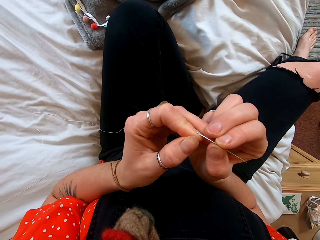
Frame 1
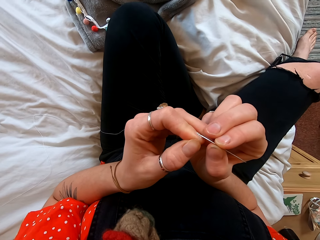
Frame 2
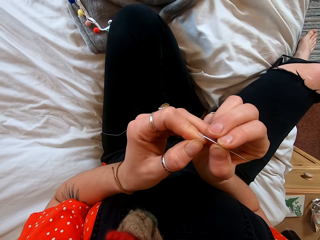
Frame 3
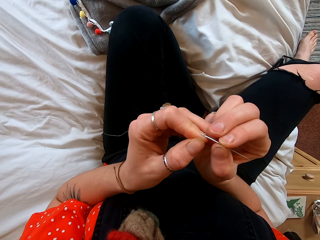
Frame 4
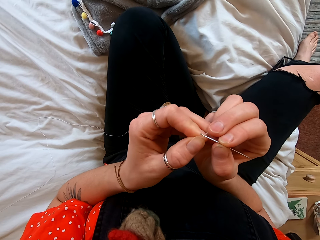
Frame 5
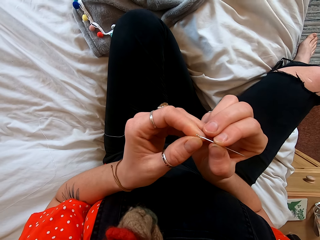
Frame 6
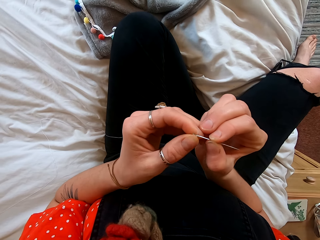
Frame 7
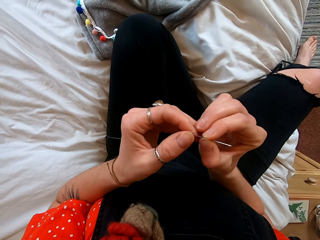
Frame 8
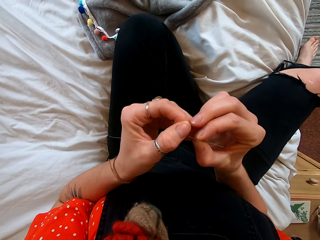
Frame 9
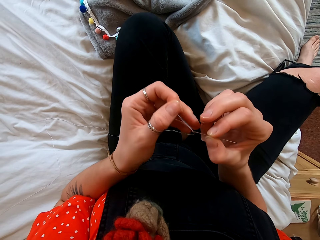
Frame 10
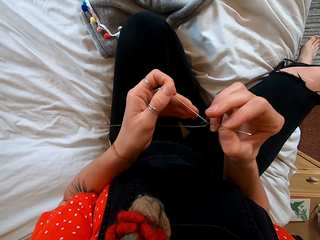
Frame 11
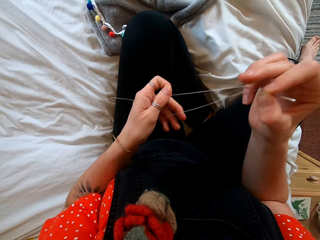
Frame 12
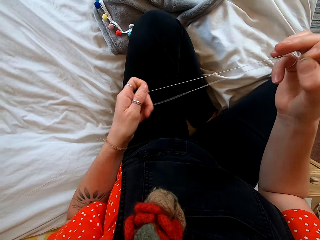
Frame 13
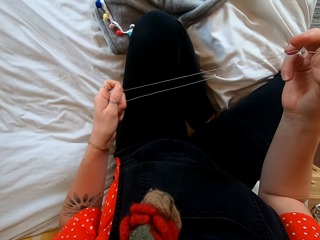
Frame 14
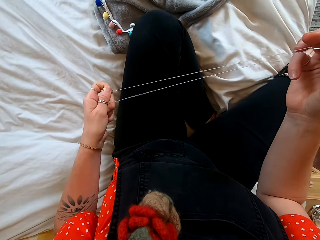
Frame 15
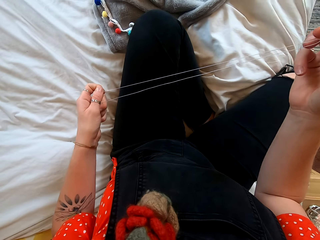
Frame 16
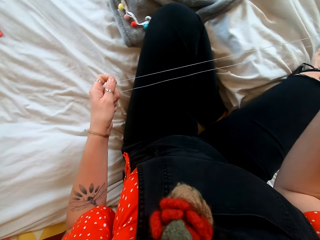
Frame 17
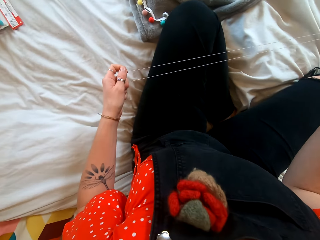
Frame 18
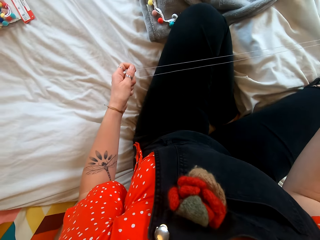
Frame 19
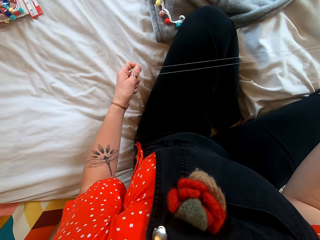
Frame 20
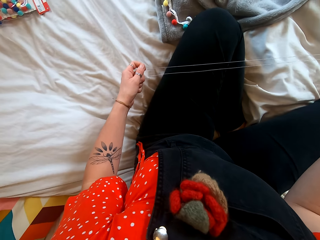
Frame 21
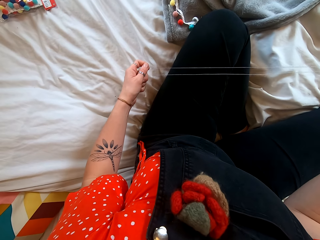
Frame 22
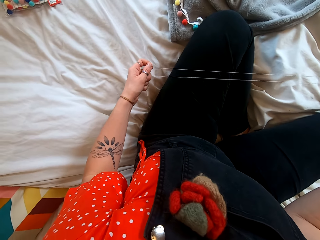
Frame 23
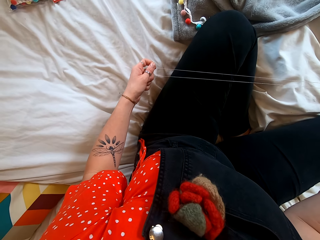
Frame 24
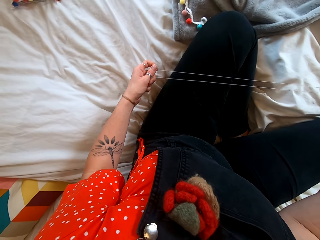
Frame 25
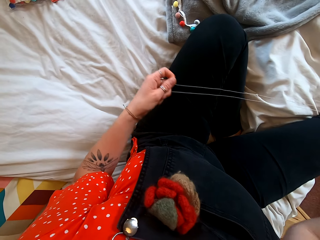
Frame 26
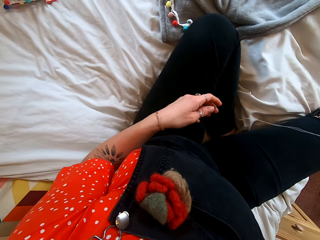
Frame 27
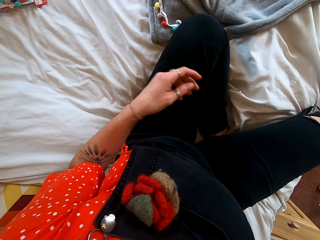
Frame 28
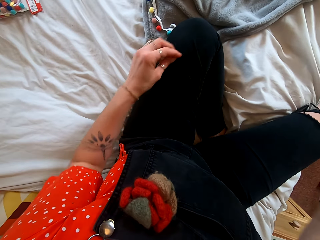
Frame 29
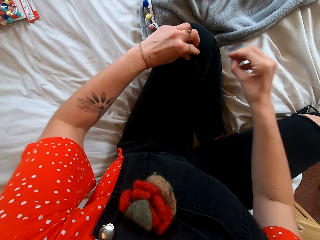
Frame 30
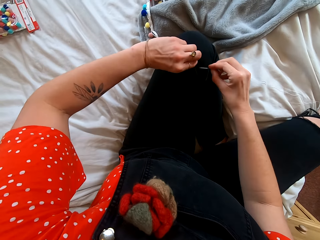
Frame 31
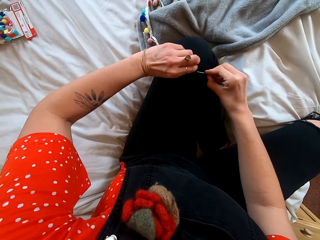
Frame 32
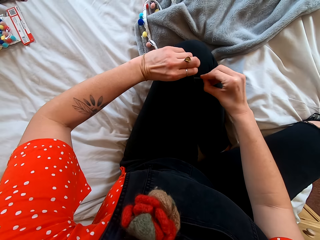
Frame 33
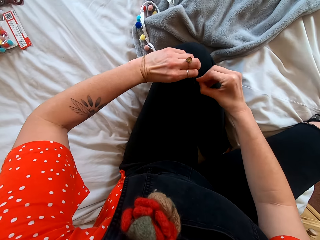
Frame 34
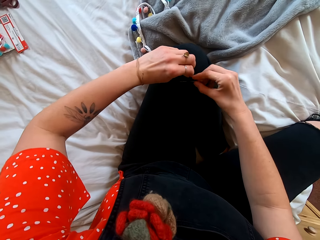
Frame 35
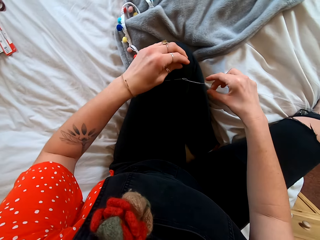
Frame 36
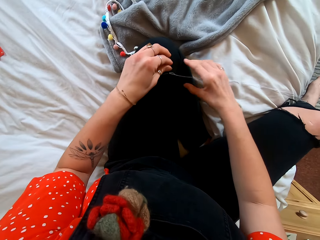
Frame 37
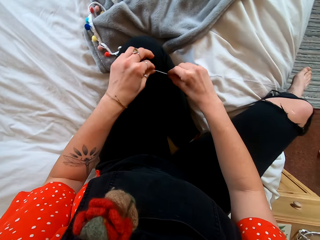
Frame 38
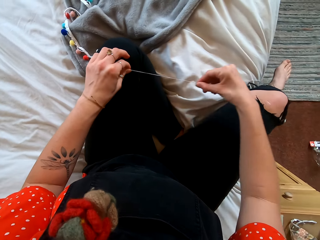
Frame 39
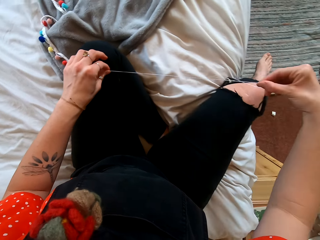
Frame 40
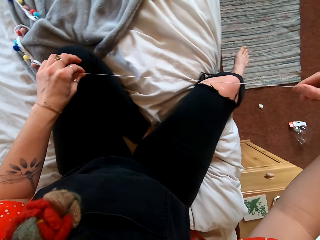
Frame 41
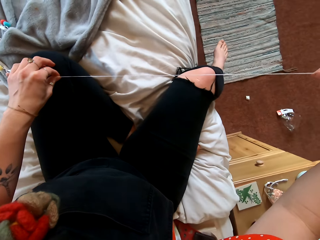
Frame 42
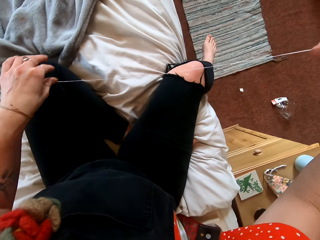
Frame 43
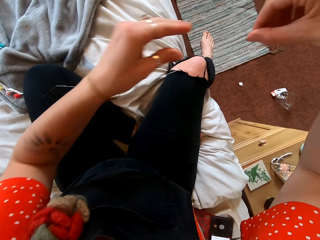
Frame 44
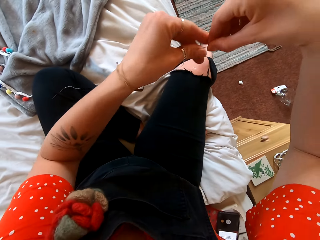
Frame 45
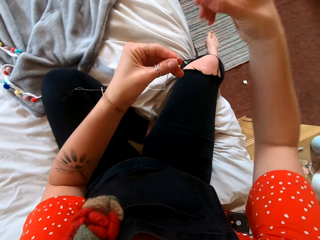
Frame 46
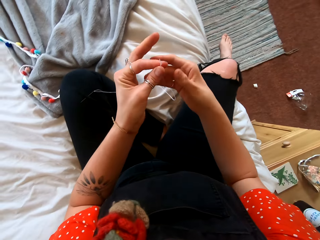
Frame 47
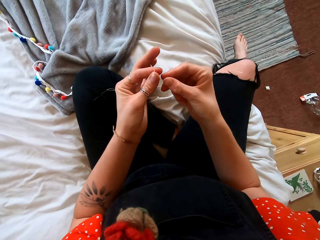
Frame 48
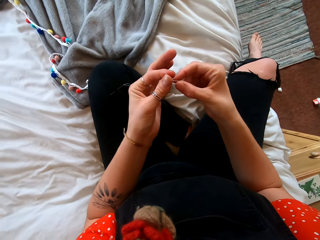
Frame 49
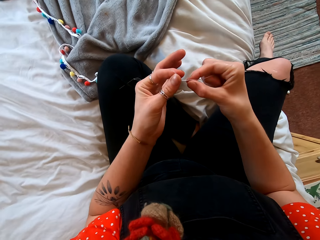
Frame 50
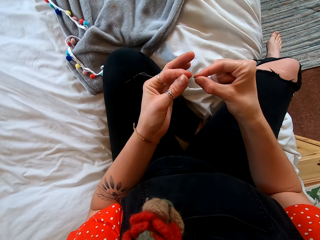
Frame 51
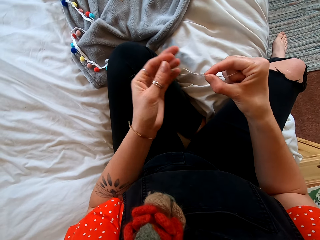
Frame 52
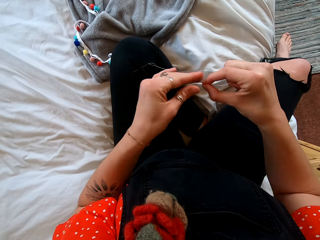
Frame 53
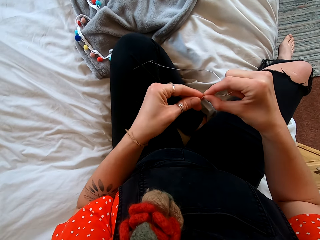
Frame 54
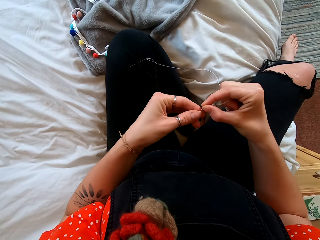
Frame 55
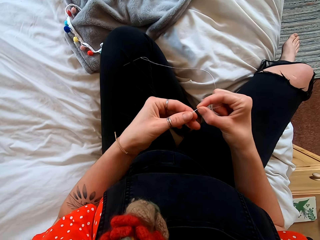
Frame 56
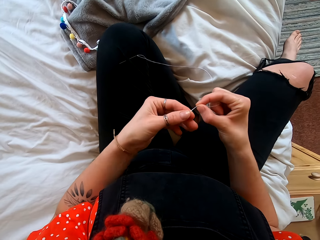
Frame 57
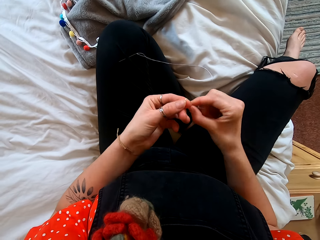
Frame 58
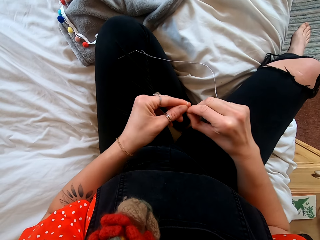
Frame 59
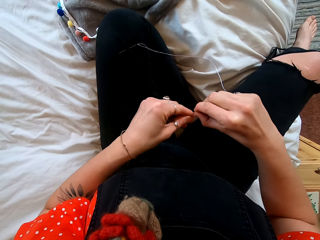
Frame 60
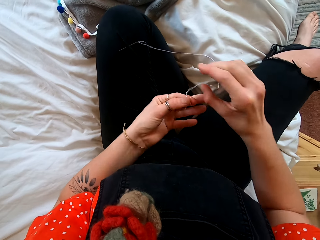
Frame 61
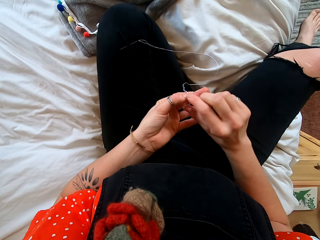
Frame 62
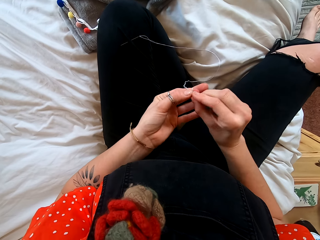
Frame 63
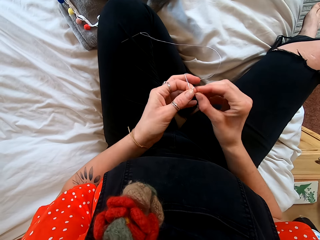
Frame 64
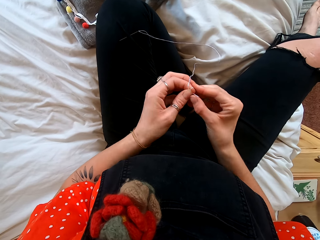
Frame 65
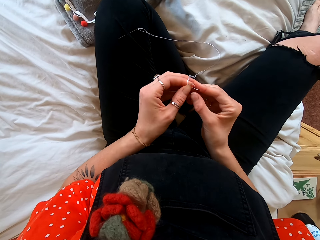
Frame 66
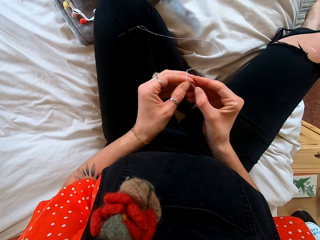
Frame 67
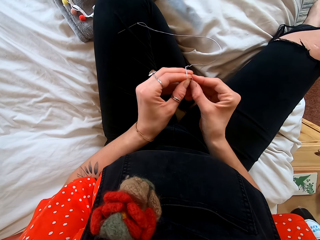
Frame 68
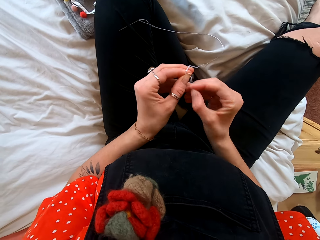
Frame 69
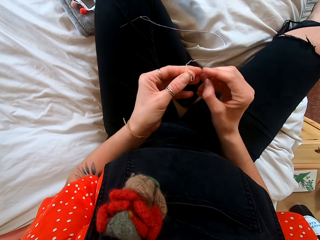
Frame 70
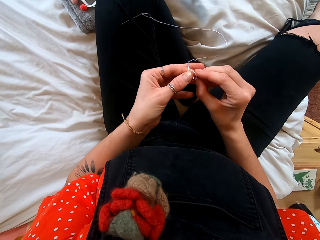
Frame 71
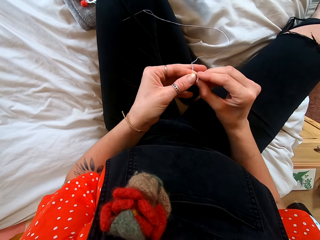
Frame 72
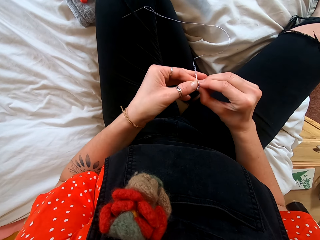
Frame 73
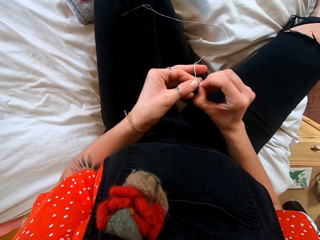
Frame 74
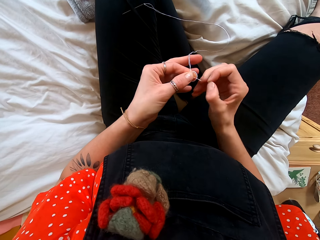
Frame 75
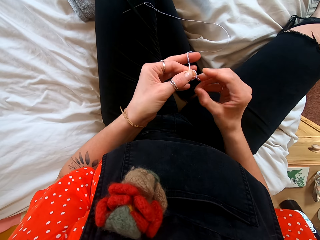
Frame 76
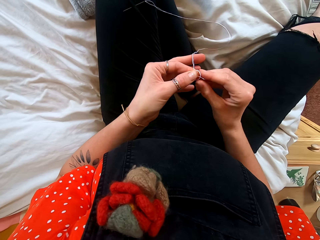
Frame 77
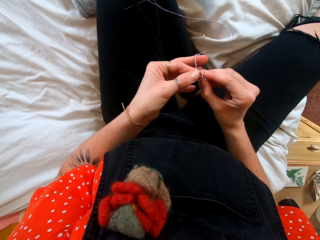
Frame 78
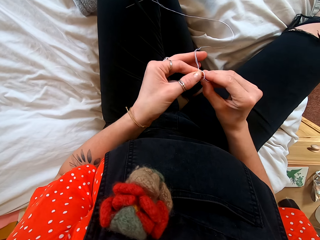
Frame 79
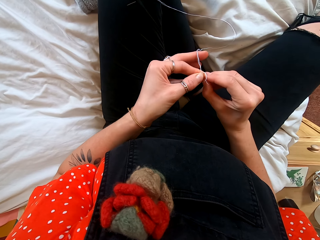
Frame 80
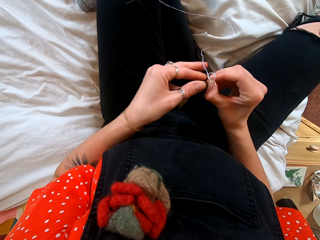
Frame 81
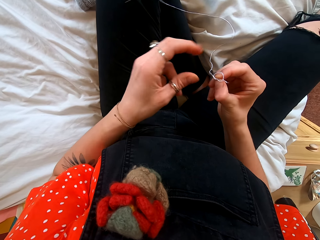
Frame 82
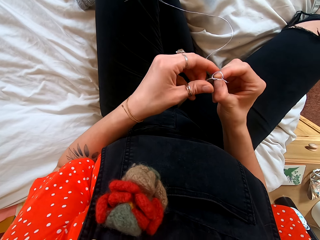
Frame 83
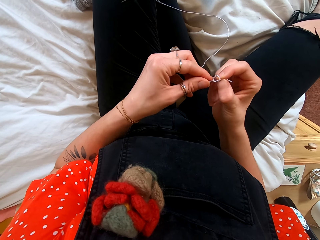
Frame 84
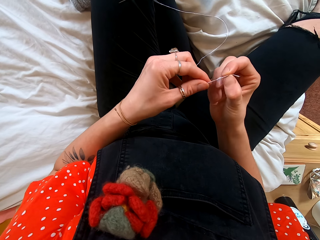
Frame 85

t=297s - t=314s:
The camera wearer pins the needle on her trouser. She ties the end of the strand. She ties a knot around the needle.

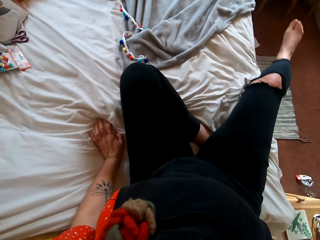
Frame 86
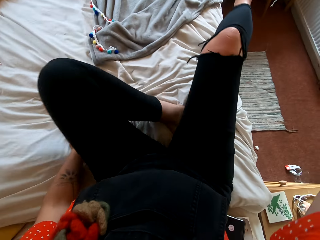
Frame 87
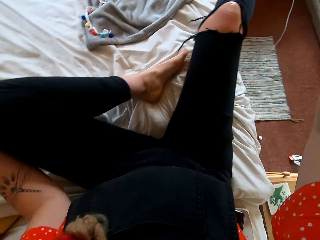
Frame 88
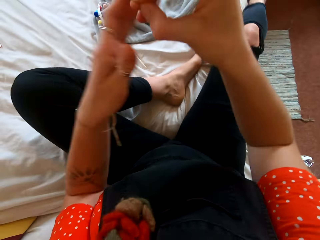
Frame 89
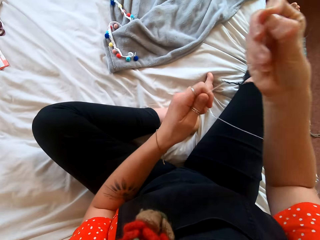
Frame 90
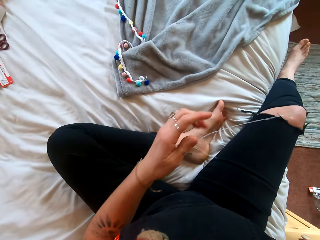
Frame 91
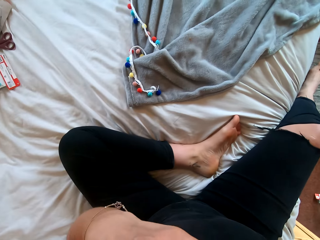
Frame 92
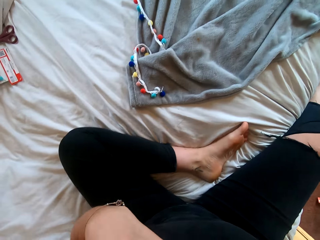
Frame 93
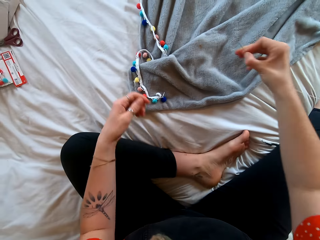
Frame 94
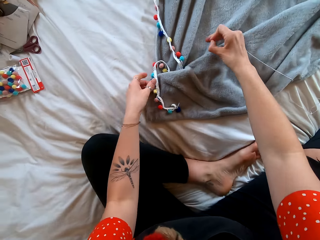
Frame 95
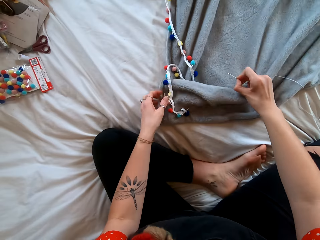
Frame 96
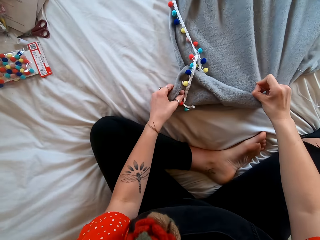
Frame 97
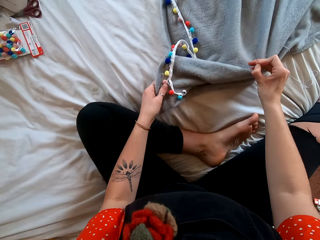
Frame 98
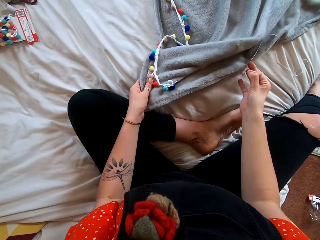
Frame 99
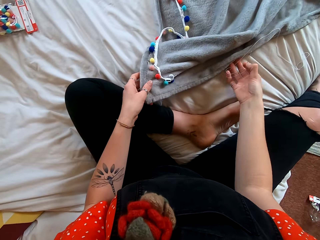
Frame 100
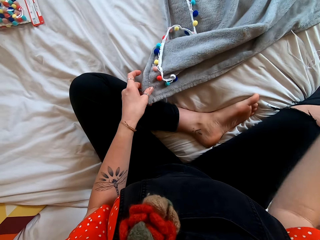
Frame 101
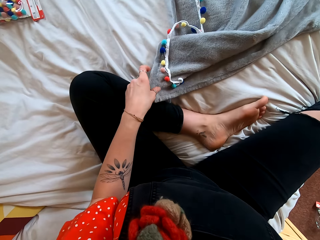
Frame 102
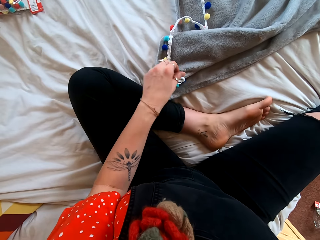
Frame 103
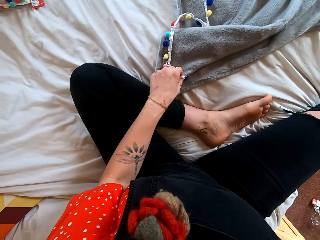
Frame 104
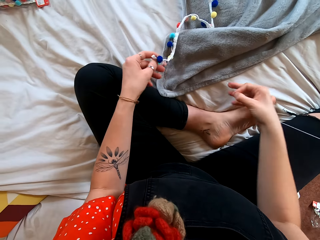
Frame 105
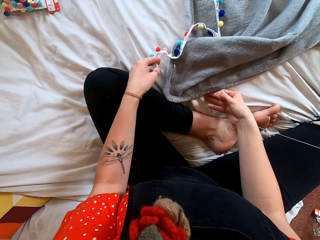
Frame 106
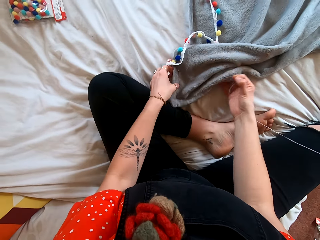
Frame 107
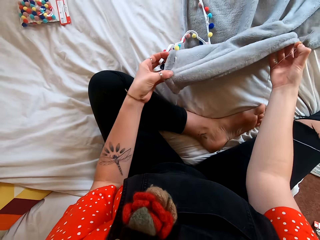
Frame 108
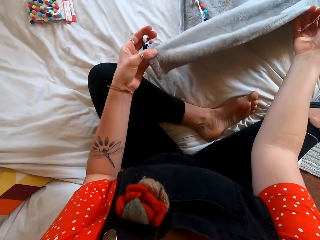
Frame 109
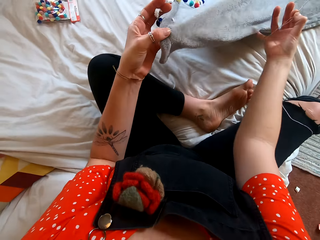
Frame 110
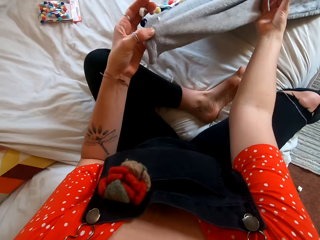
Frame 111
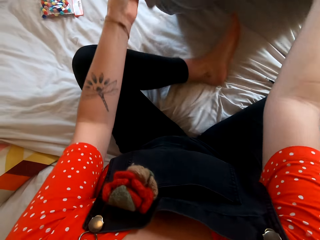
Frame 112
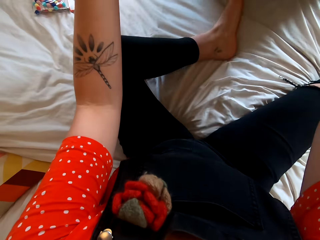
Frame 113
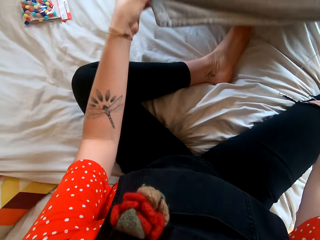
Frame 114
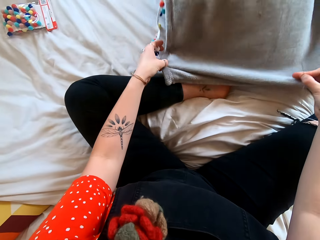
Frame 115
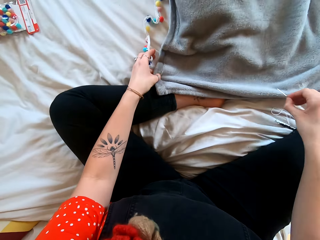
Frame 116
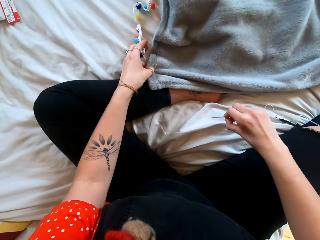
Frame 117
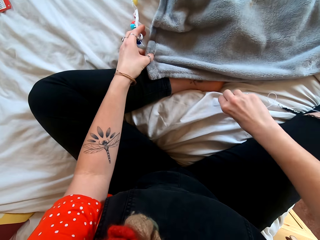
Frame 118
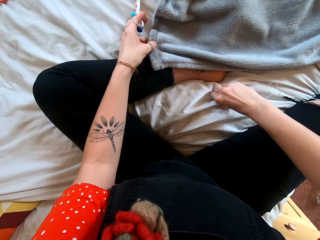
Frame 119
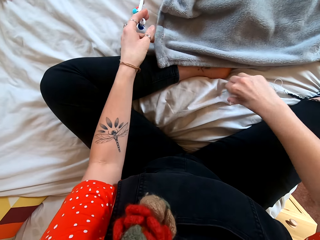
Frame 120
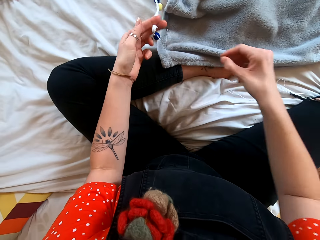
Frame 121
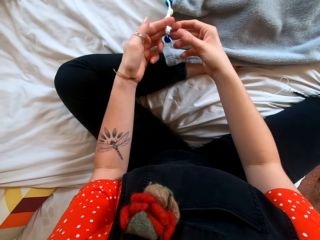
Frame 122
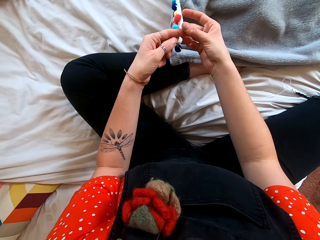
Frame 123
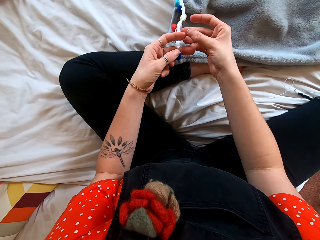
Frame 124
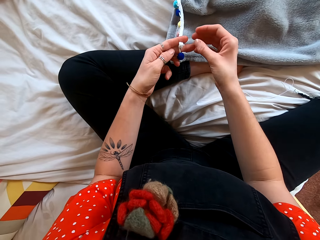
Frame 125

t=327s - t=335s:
The camera wearer picks the blanket with the decoration strand. They adjust the cloth.
